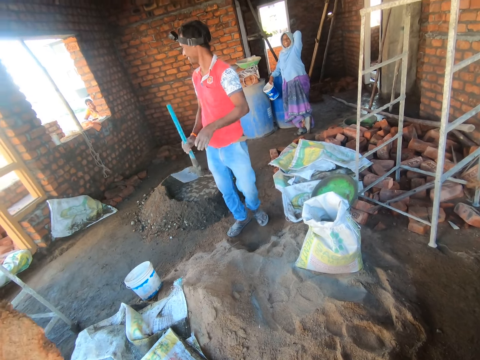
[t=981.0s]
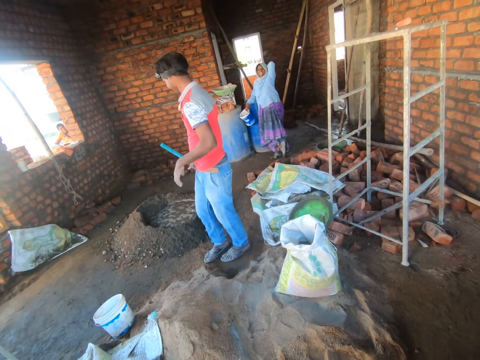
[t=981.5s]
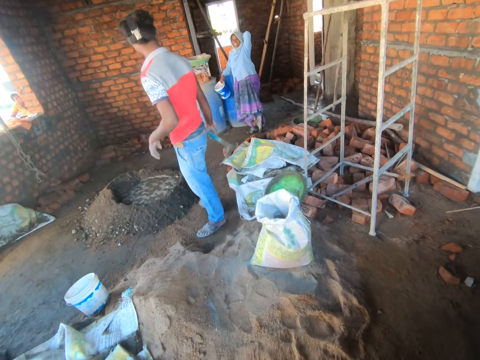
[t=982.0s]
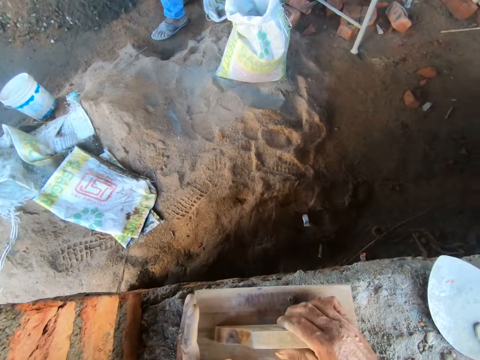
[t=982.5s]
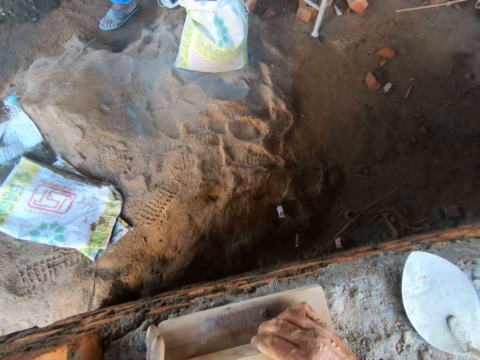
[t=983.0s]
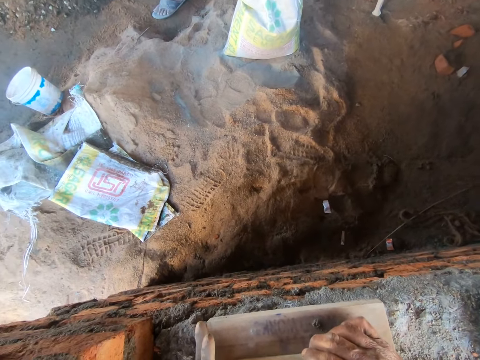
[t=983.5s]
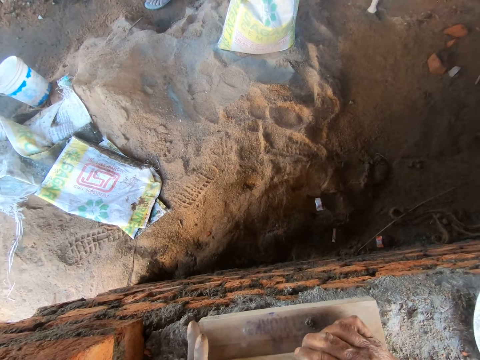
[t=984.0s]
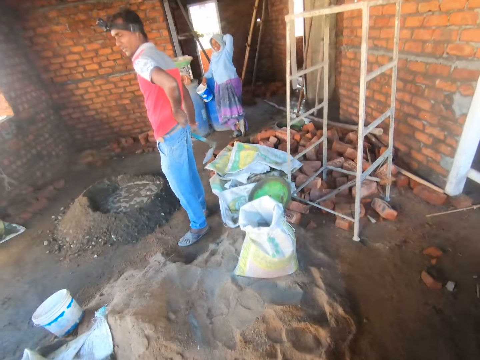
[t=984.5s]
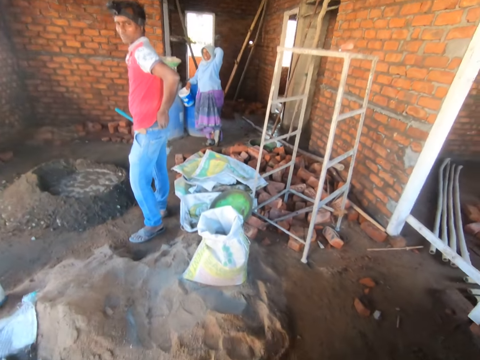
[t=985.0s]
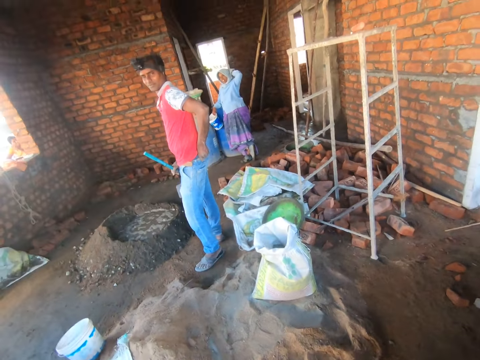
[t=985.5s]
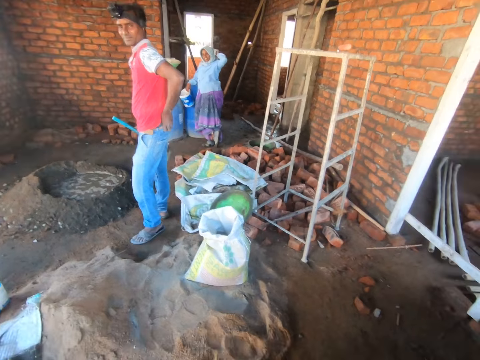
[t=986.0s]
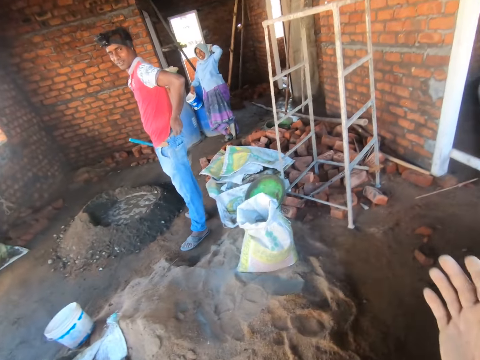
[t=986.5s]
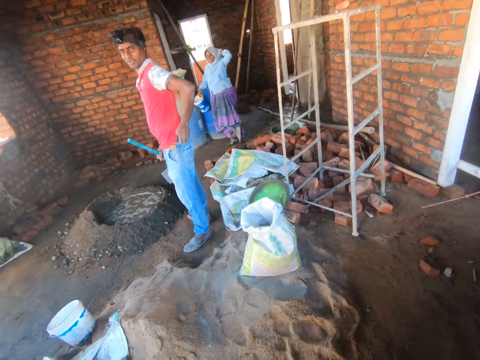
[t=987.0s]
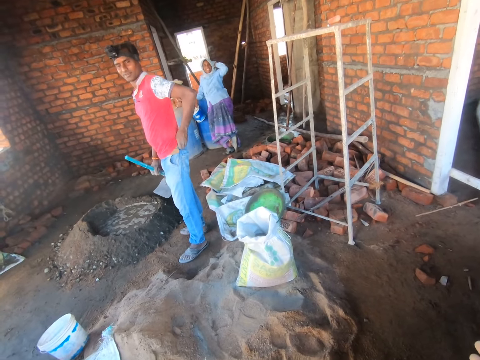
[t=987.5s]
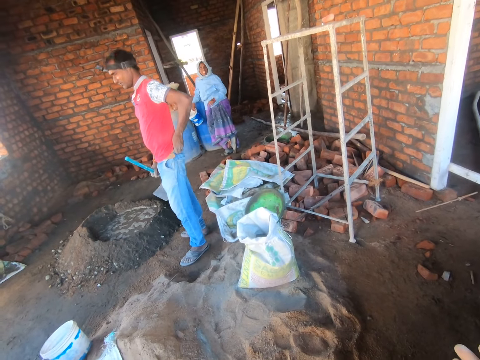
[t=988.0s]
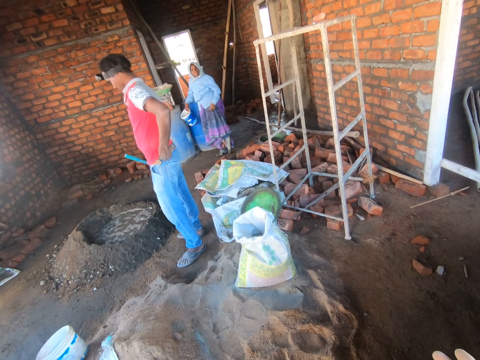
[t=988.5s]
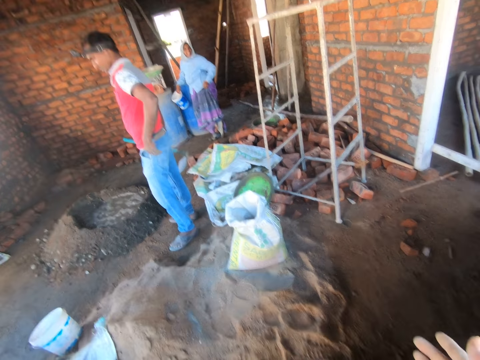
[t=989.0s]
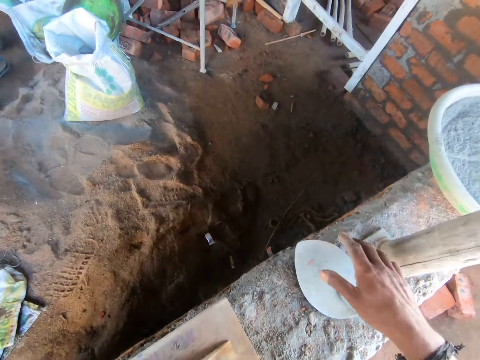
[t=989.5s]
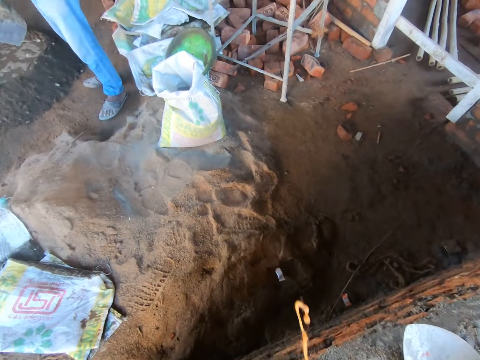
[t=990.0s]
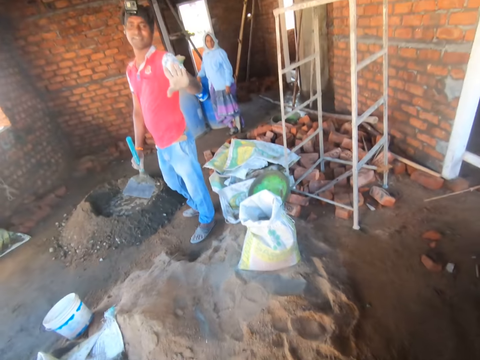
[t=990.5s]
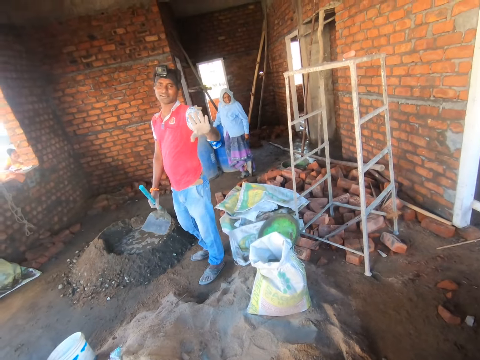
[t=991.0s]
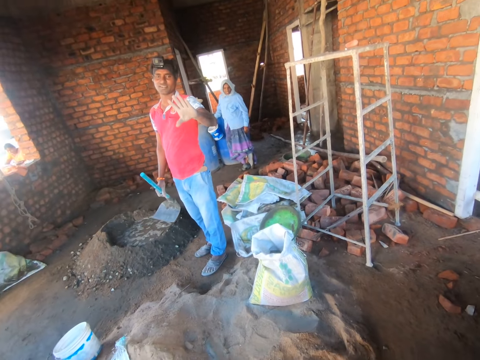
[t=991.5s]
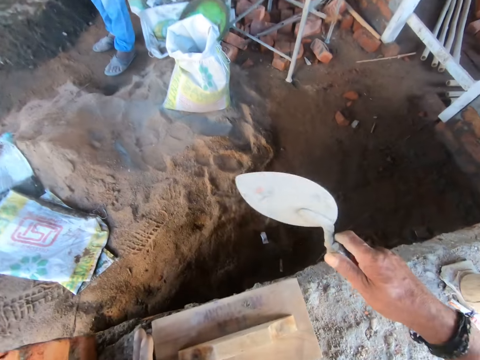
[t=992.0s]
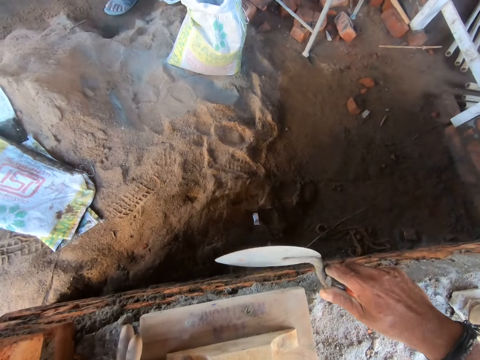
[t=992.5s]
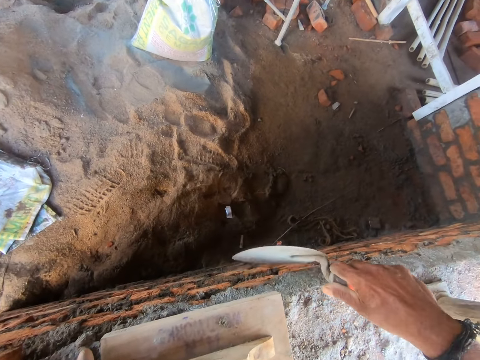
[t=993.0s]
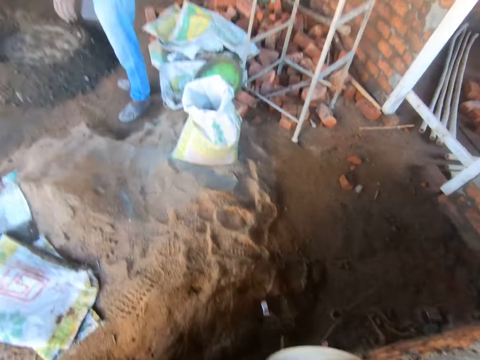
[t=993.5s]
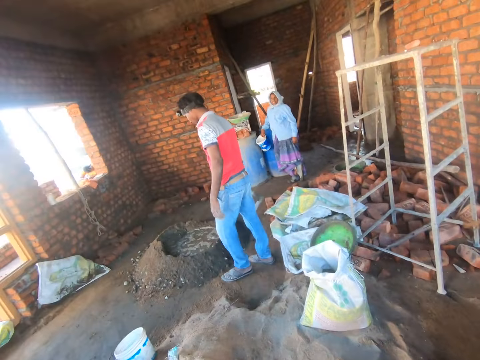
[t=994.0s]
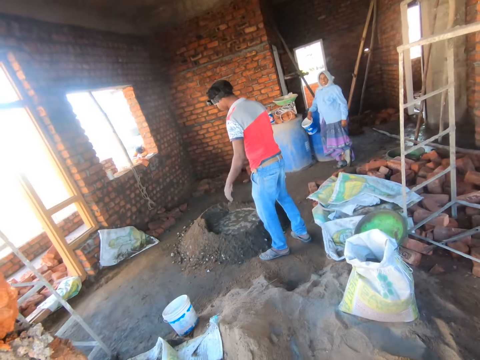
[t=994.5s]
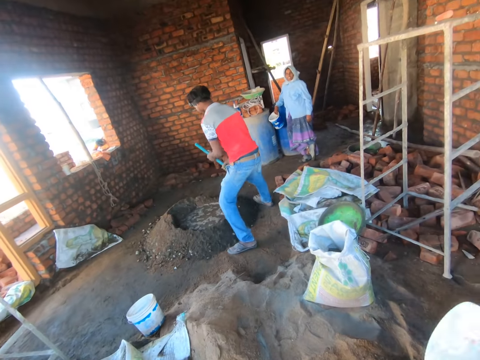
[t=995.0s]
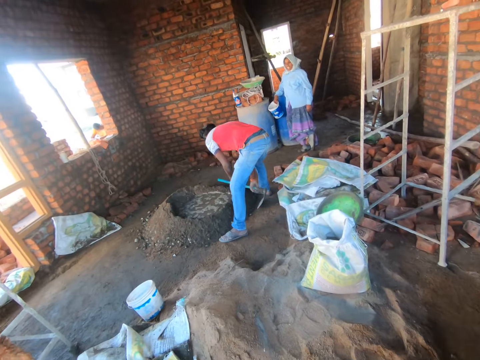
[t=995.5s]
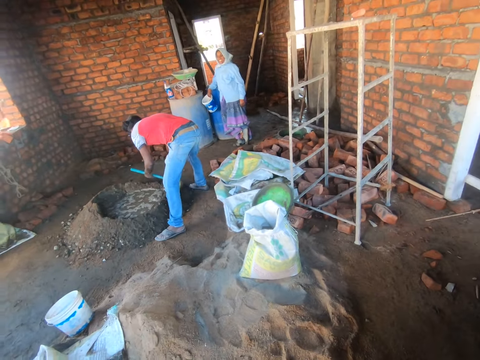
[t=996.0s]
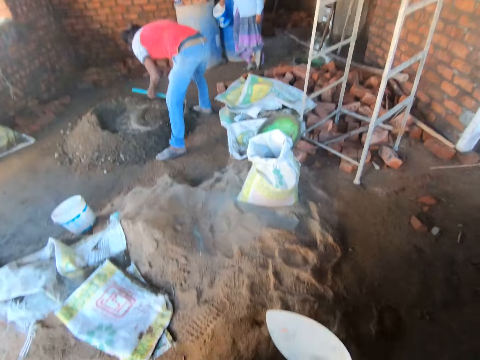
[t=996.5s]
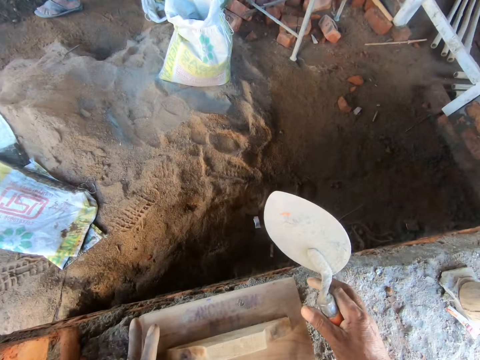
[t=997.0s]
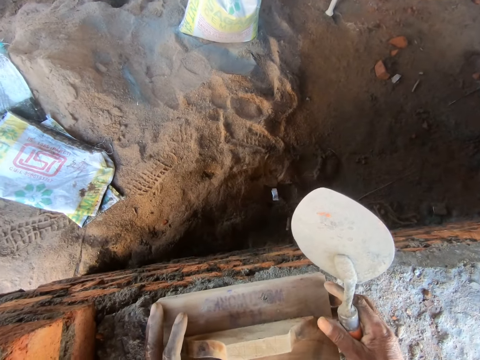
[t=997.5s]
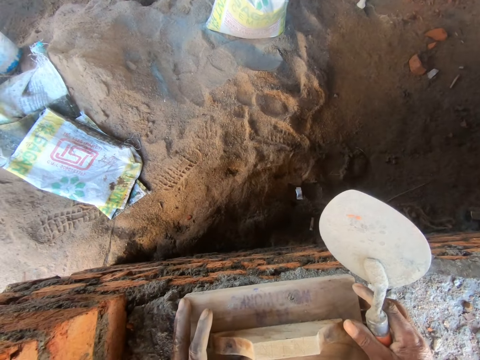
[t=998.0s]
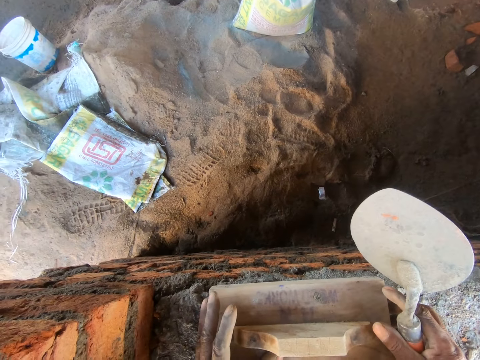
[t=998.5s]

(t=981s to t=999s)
A person turns around. The camera wearer looks on the ground. He looks around the house. He stares at the person and another person. He moves his hand. He stares at the person and the other person. He looks on the ground. He throws saliva on the ground. He stares at the person and the other person. He moves his hand. He looks around the ground. He hits the wall with a trowel. He looks around the house. He stares at the person and the other person. The first person mixes the mortar with a hoe. The camera wearer looks around the ground. He moves the wood float on the wall.

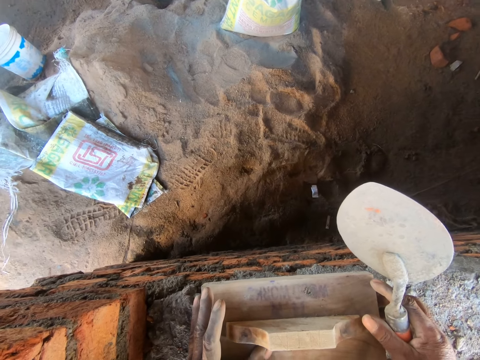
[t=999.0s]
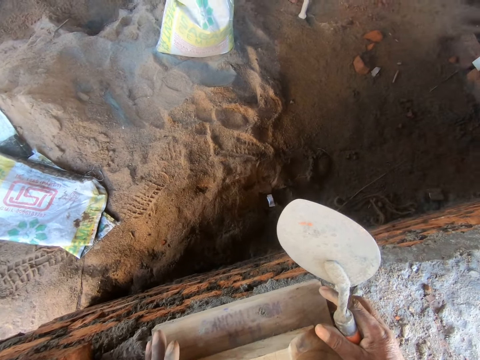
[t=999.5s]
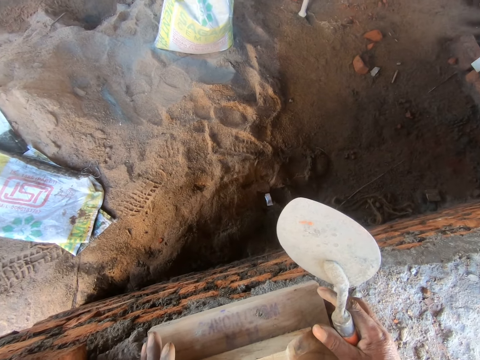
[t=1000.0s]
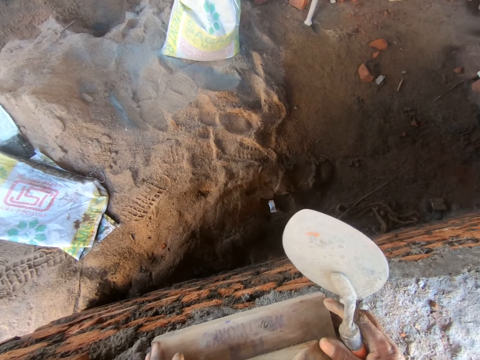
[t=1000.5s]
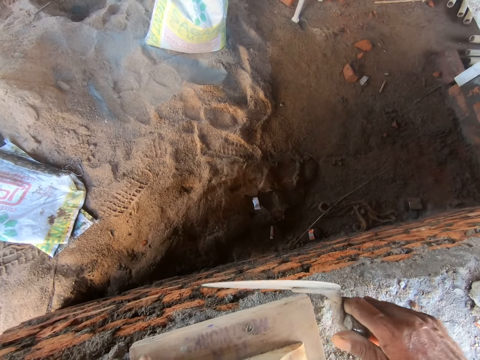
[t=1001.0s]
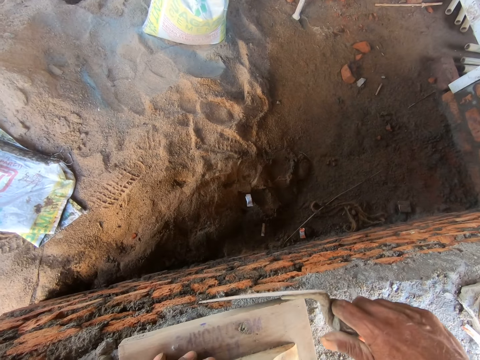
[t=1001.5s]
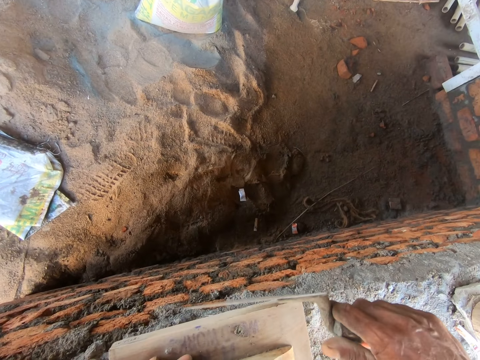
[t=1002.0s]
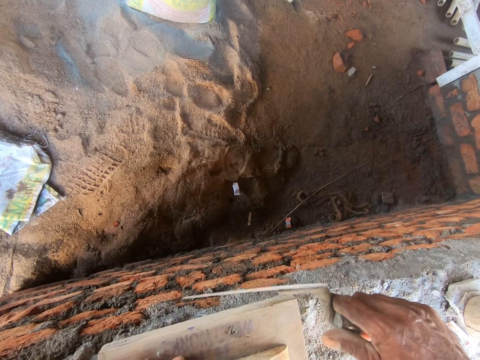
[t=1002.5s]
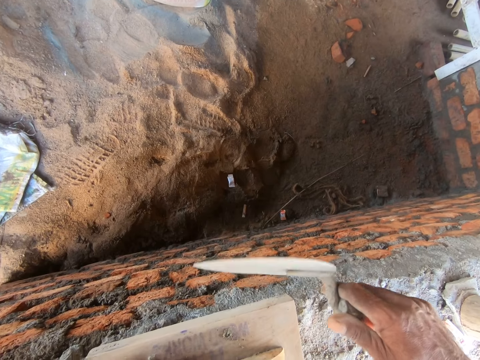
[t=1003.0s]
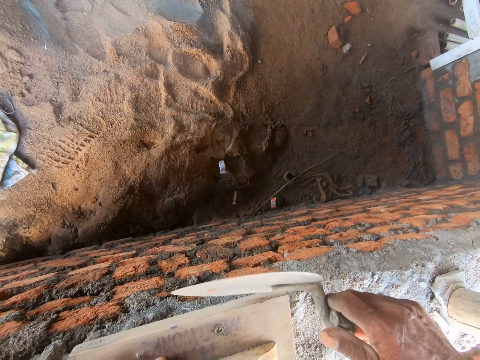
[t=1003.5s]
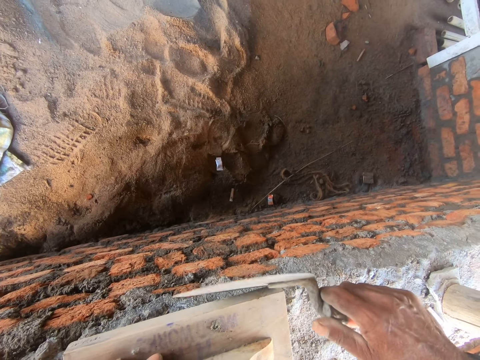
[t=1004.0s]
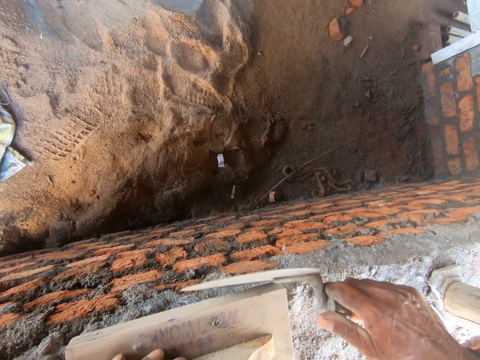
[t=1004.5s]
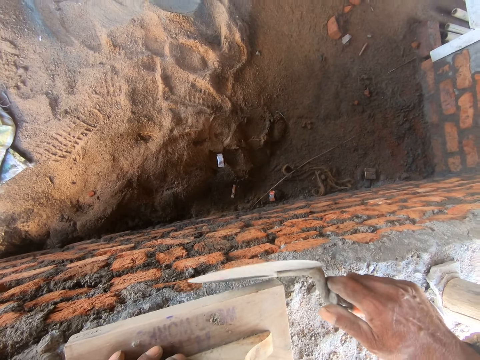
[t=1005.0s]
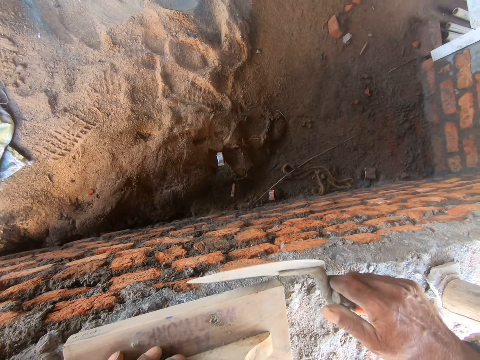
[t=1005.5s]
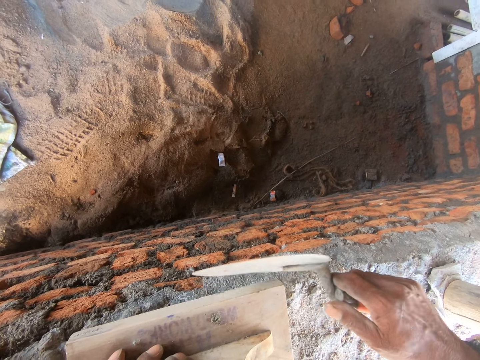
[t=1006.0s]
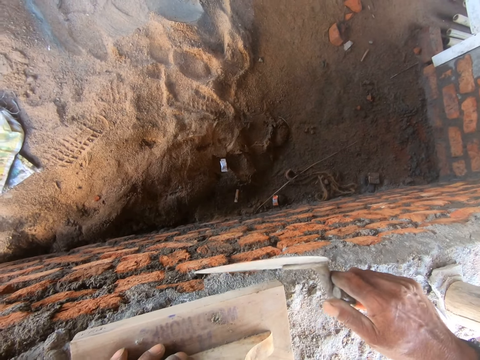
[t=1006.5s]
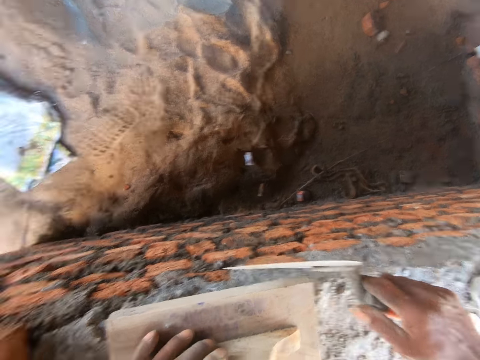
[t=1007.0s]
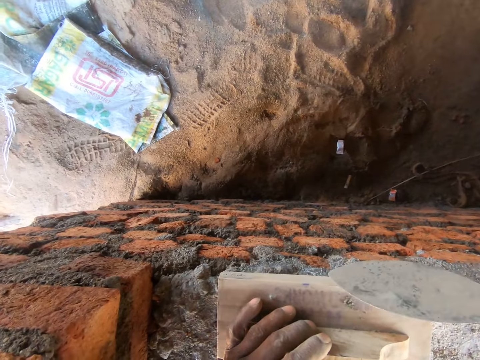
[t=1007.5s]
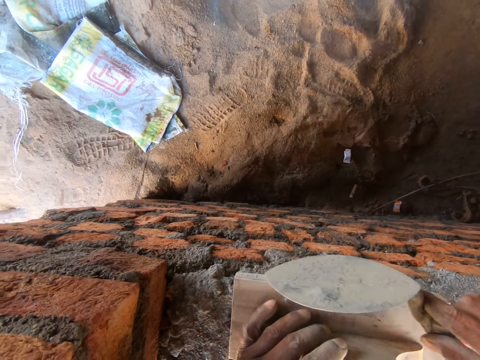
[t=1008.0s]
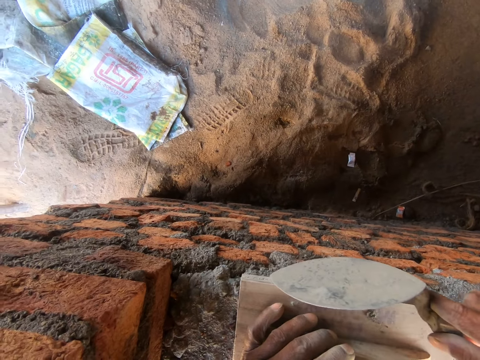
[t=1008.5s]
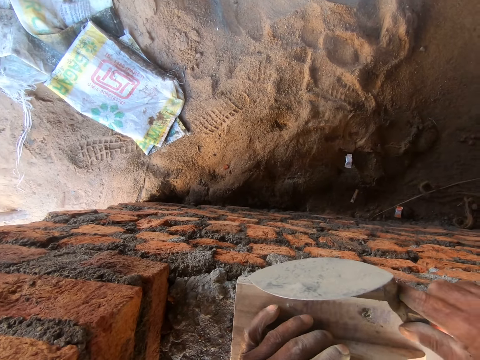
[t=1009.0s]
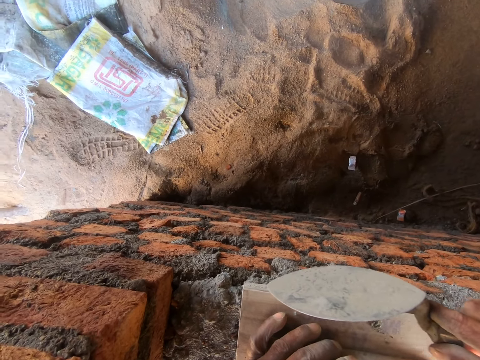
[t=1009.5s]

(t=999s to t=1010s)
The camera wearer scratches the wood float with a trowel. They remove the mortar from the float with the trowel.
